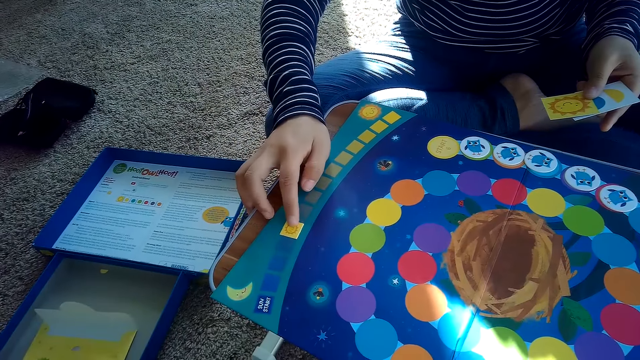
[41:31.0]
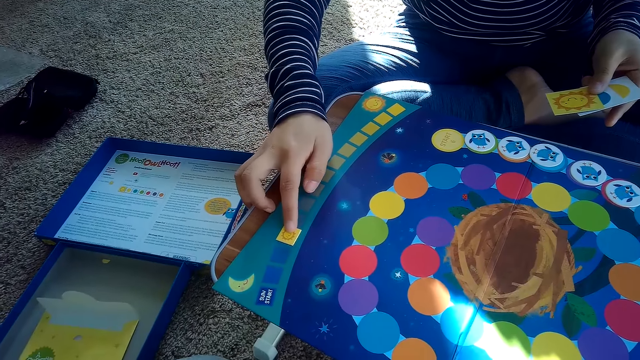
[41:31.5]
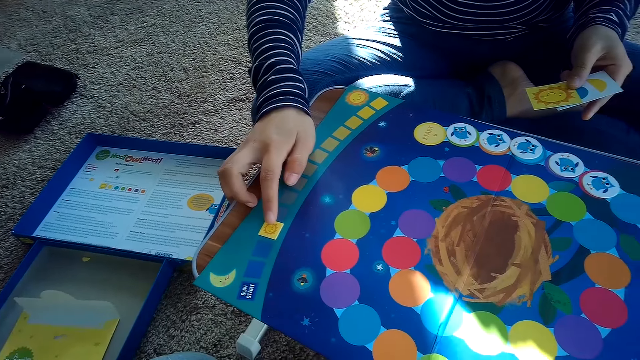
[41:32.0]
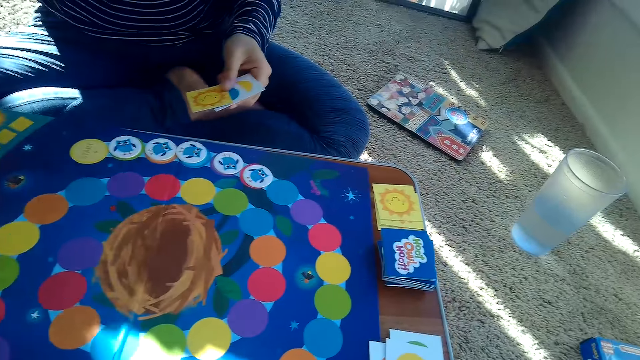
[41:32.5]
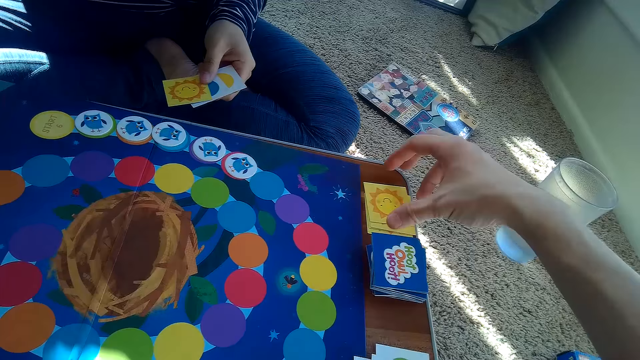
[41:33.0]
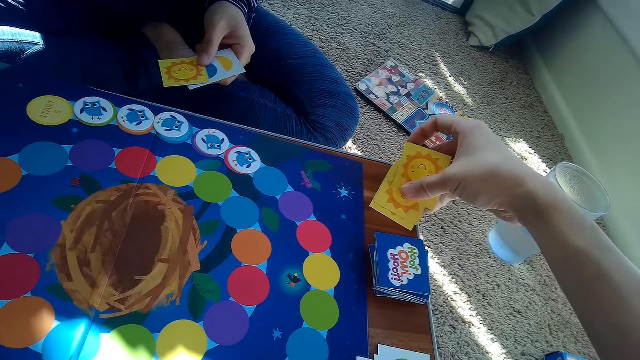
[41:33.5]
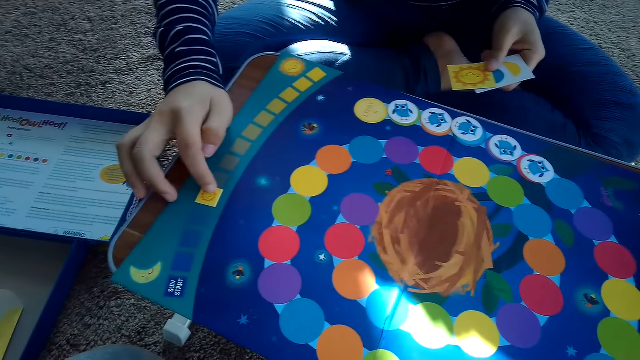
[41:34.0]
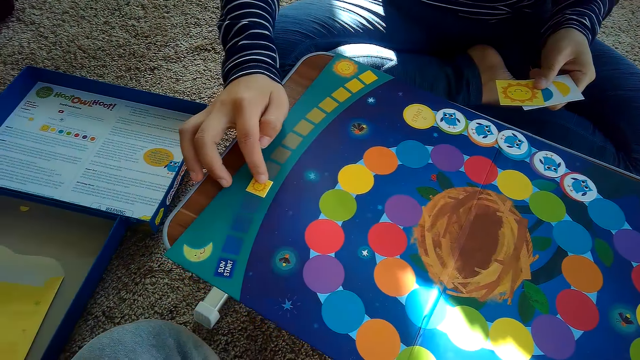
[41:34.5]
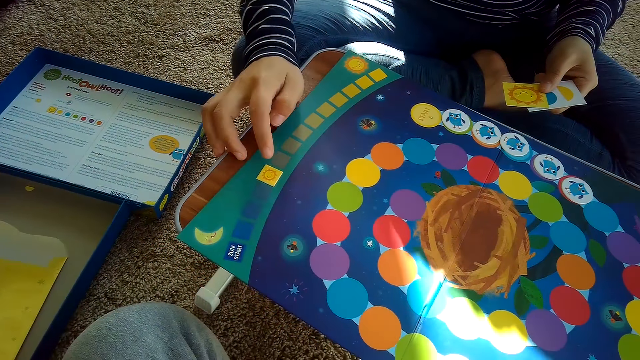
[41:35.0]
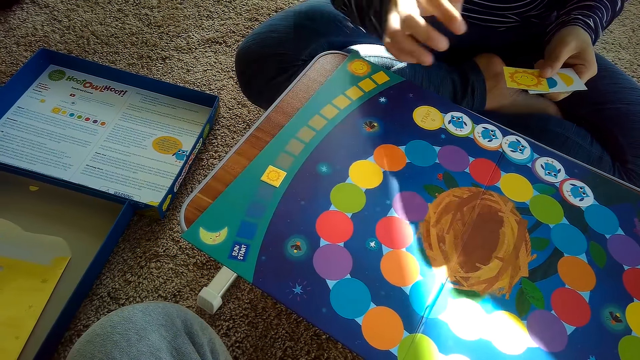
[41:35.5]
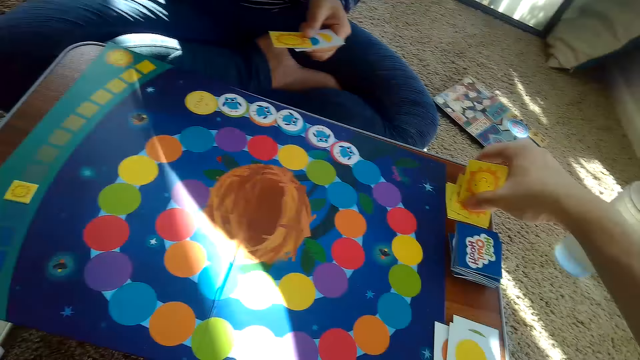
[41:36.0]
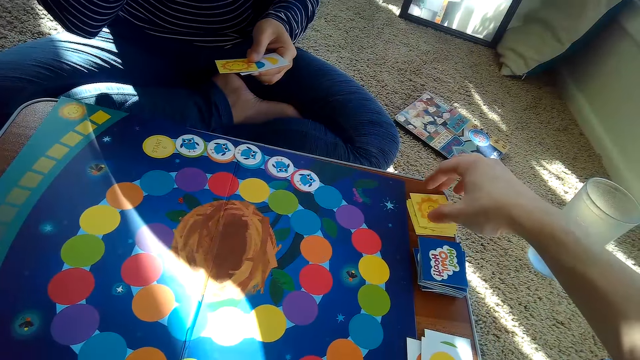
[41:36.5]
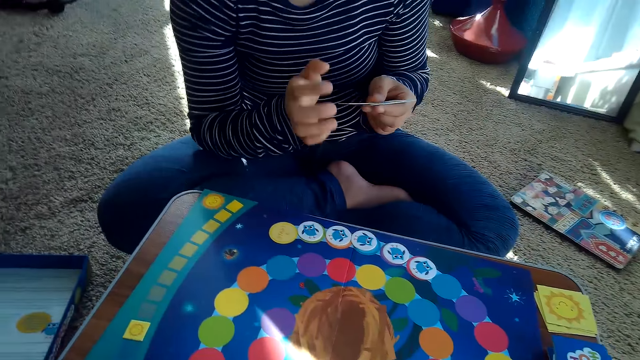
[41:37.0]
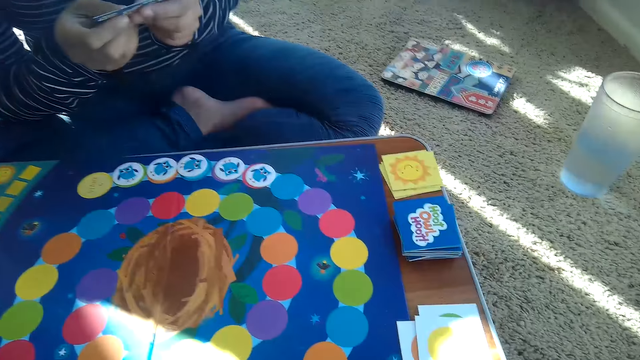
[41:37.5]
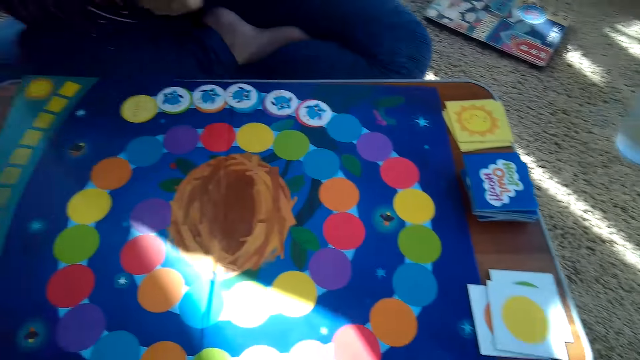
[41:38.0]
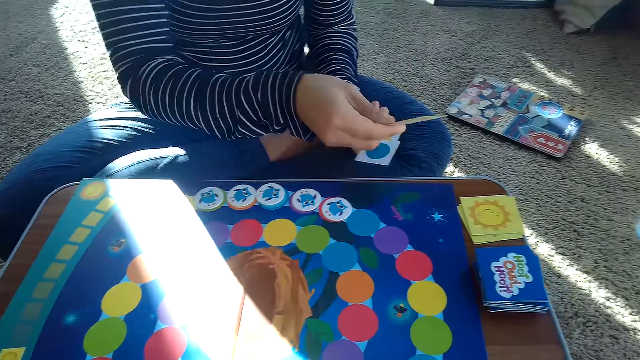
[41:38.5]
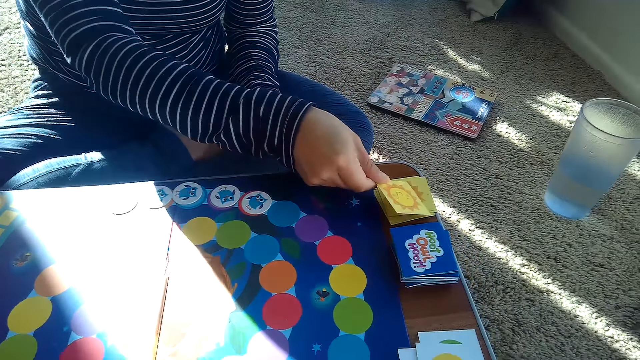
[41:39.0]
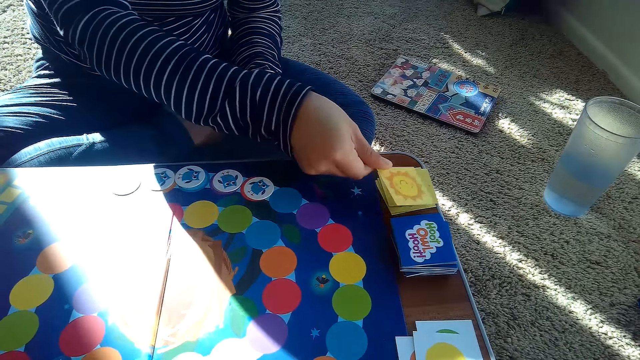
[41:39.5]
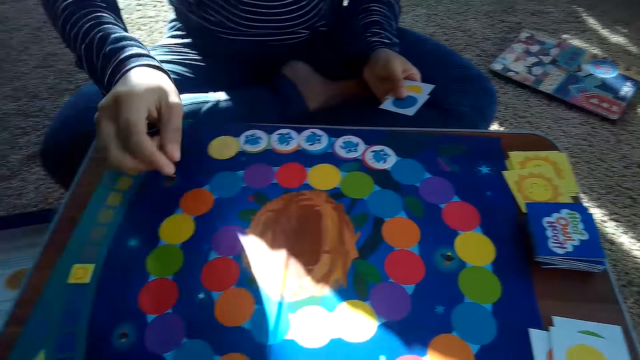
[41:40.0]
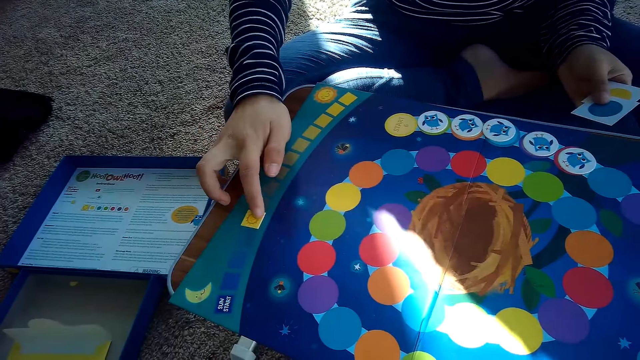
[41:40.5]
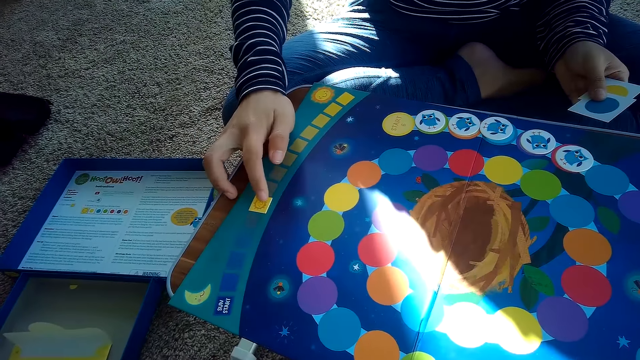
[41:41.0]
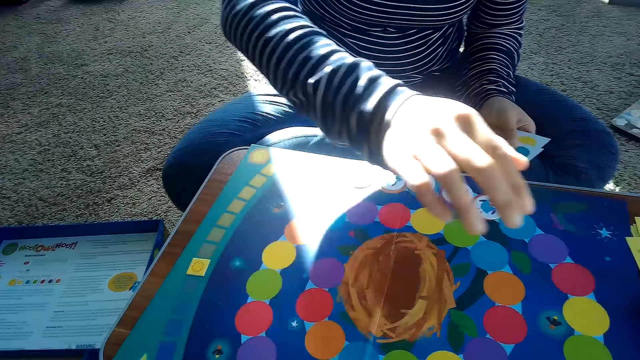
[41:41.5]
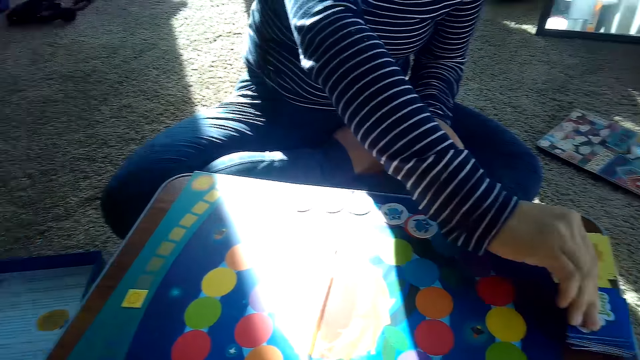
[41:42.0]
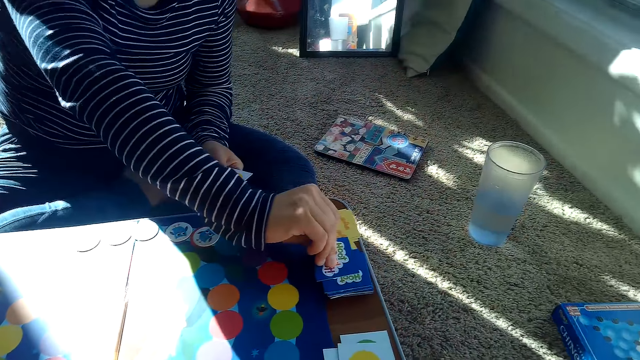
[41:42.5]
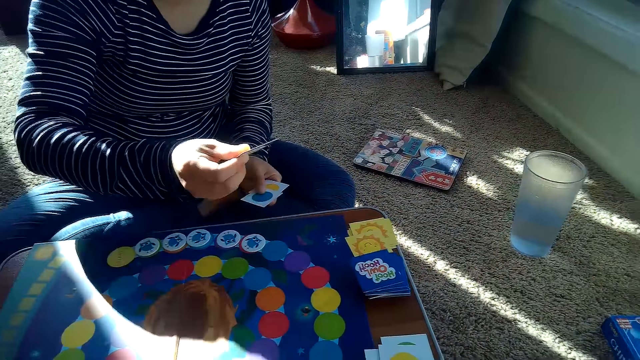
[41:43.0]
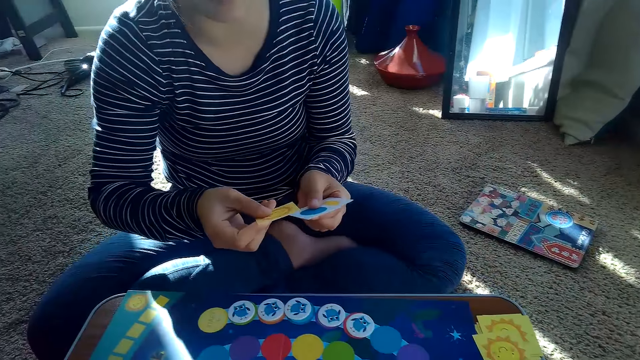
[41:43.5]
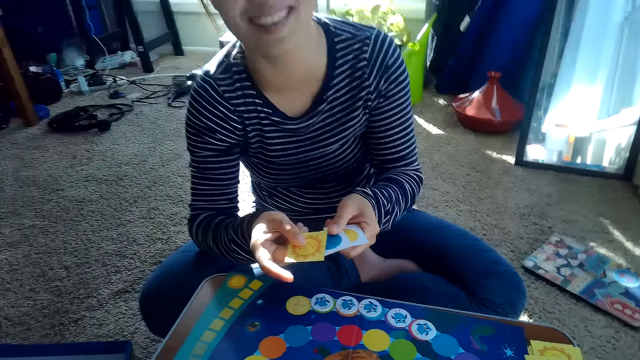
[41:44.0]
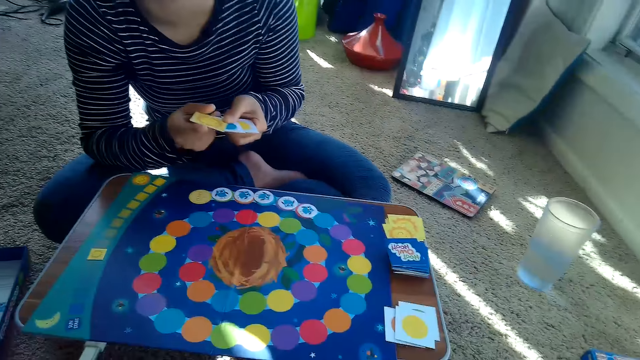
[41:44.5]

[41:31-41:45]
The camera wearer picks up his partner's stack of cards with his right hand. He drops the cards on the table. The partner places a card on top of her stack of cards on the table, adjusts a chip on the game board with her right hand, moves a card, and picks a card from the stack of cards on the table with her right hand.

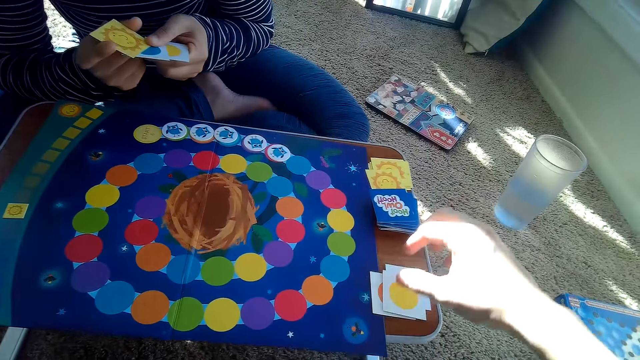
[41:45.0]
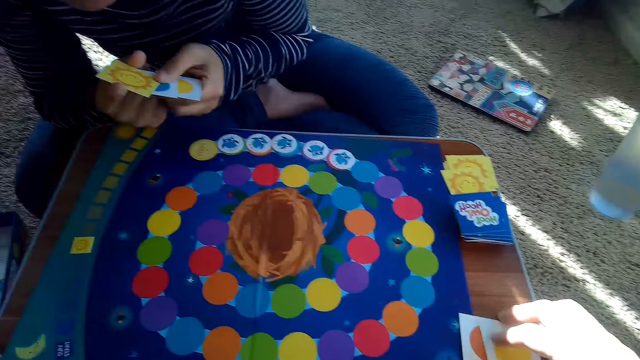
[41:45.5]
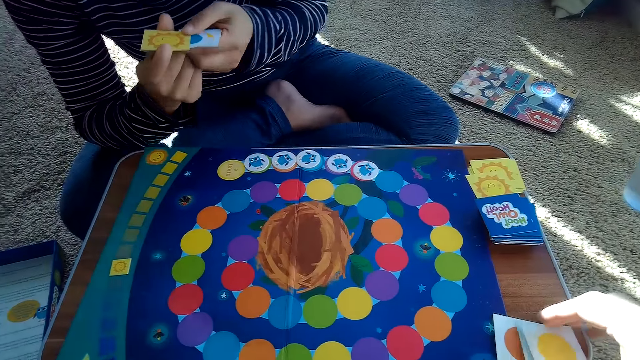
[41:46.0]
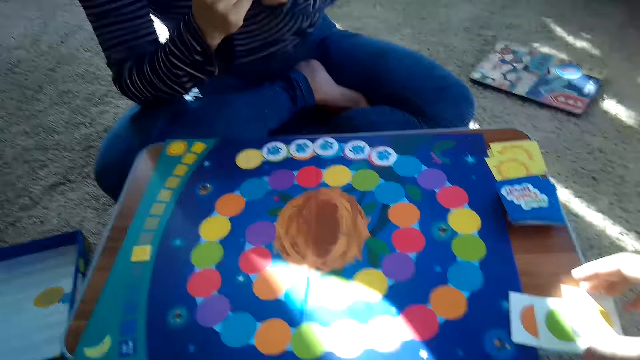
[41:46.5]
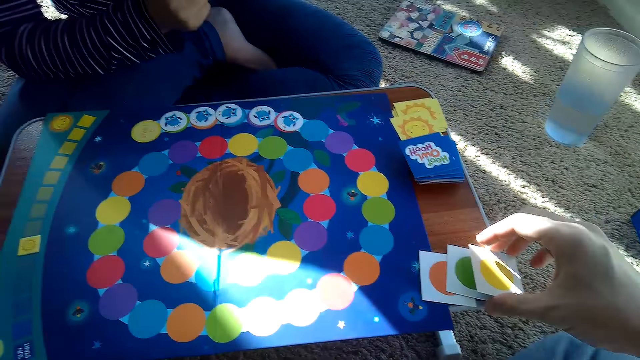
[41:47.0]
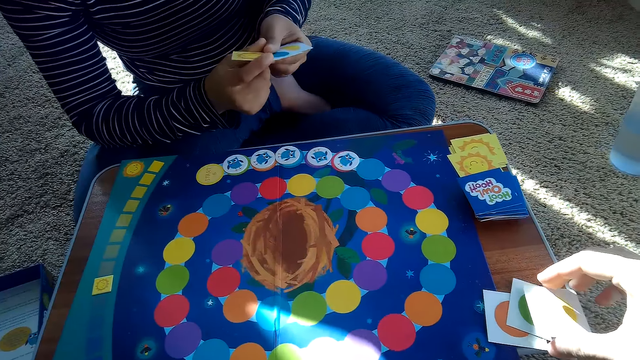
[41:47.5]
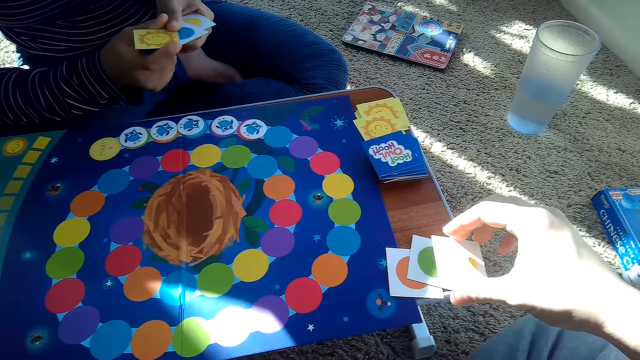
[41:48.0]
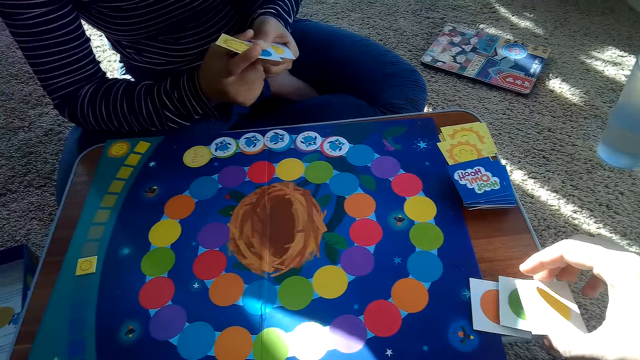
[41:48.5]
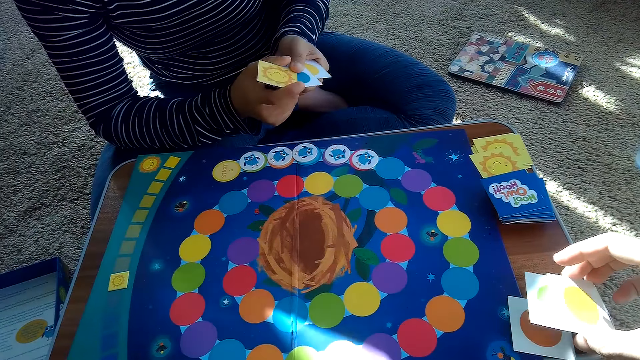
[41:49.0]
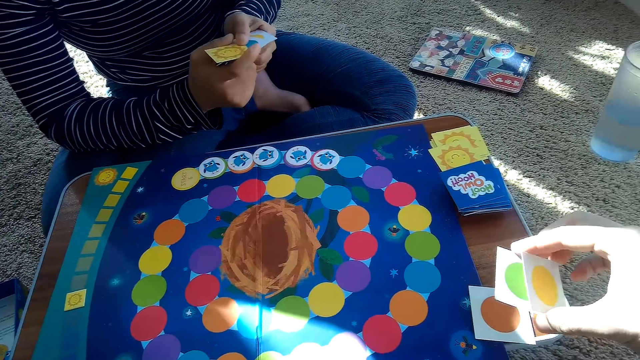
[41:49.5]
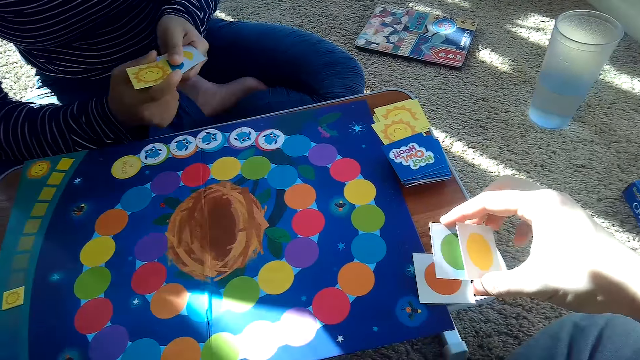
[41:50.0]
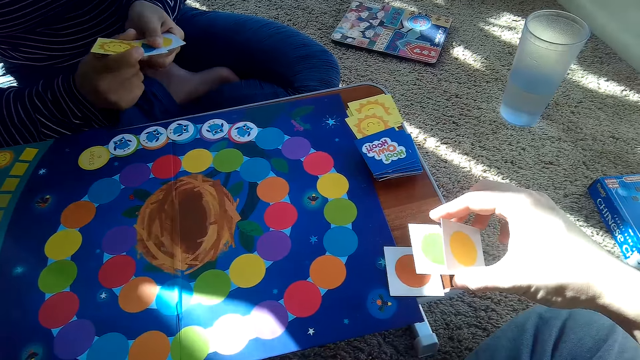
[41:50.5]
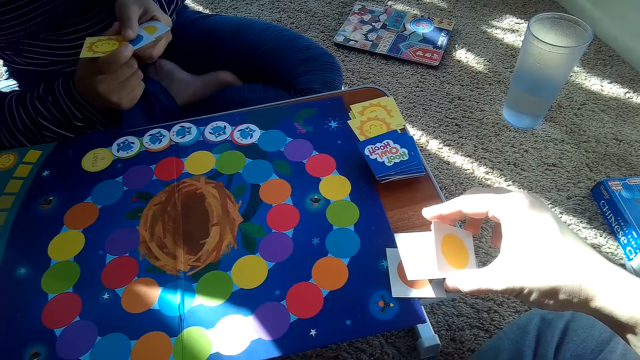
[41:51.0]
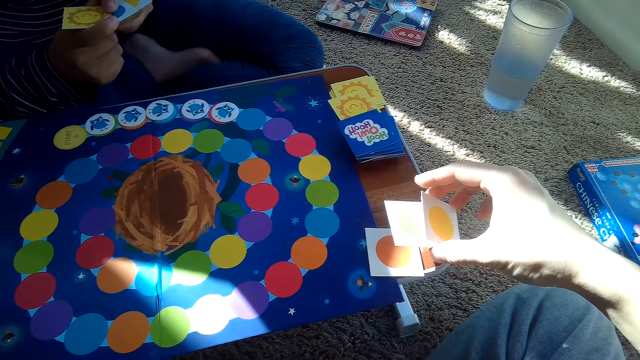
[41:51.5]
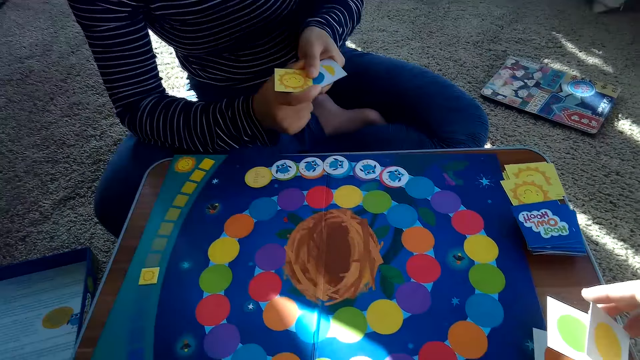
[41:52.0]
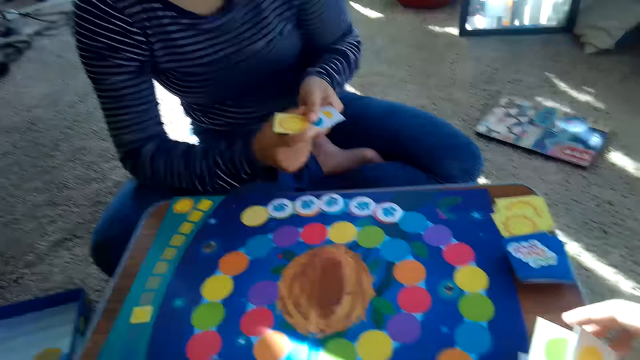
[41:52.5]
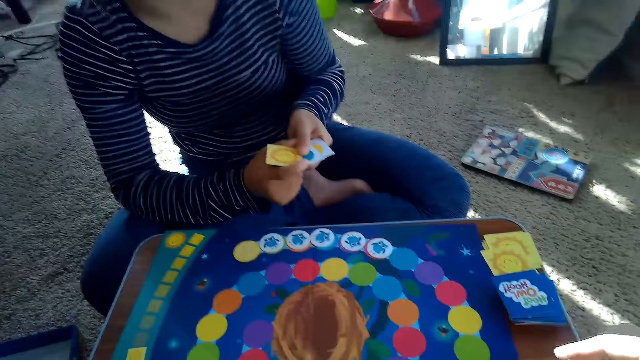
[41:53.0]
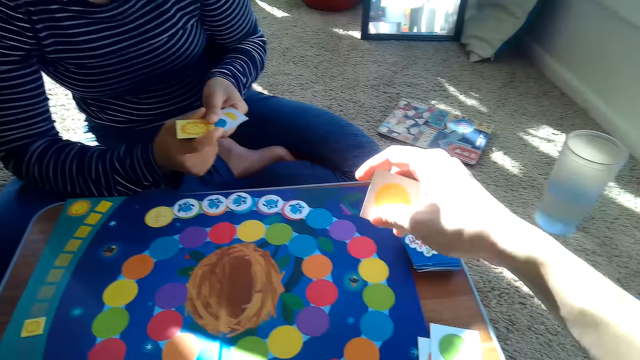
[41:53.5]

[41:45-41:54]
The camera wearer picks up the cards on the table with his right hand.
